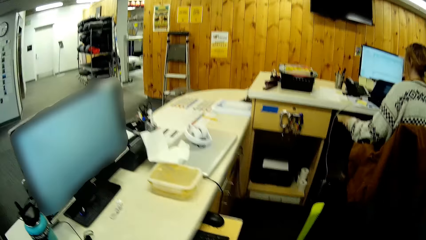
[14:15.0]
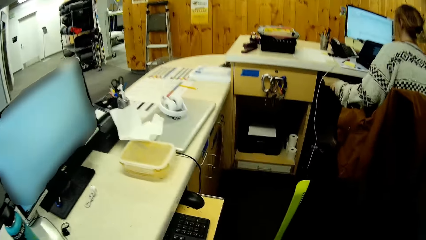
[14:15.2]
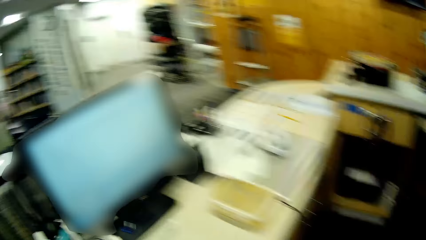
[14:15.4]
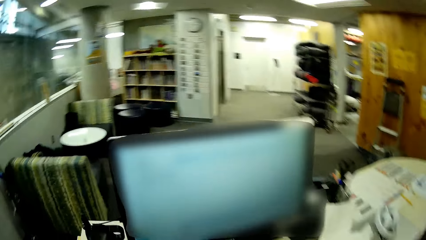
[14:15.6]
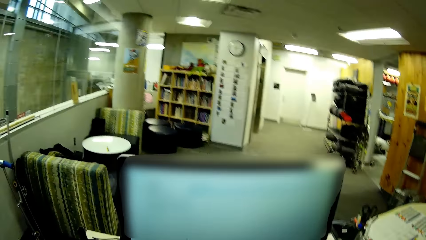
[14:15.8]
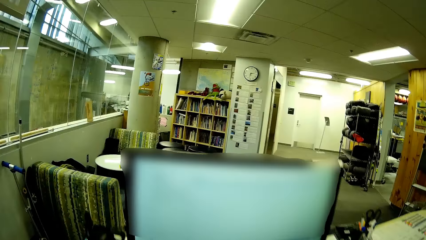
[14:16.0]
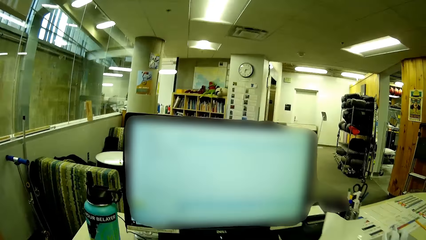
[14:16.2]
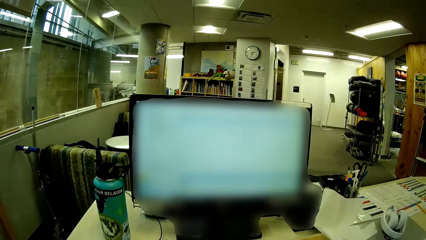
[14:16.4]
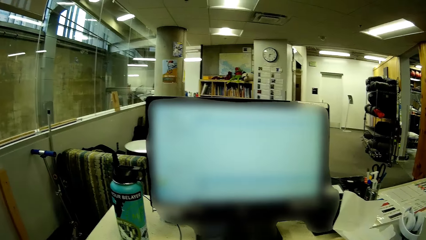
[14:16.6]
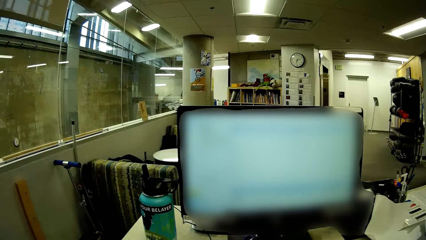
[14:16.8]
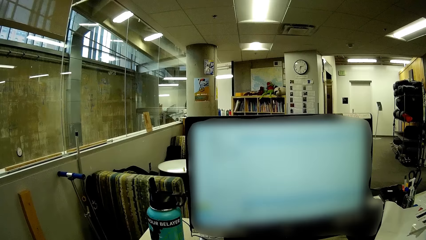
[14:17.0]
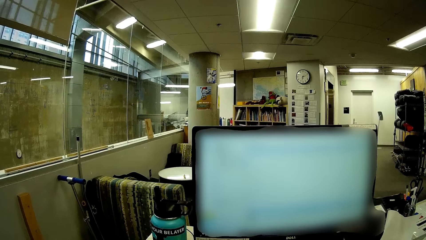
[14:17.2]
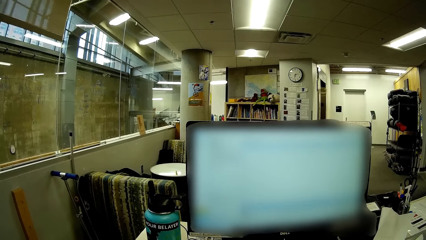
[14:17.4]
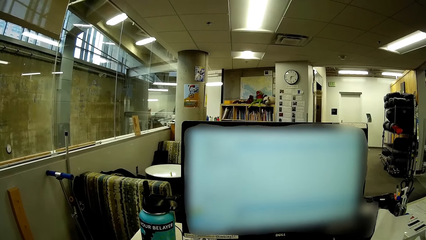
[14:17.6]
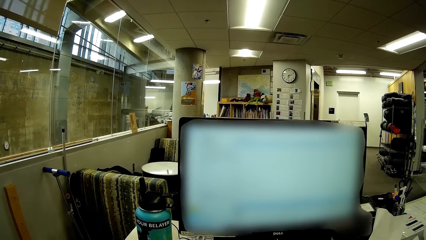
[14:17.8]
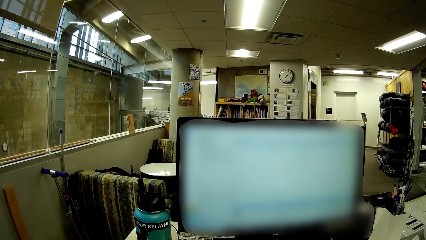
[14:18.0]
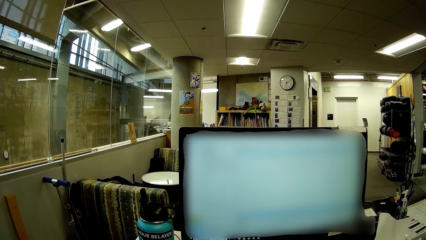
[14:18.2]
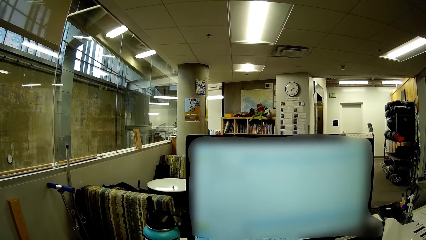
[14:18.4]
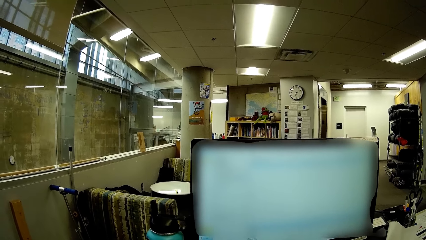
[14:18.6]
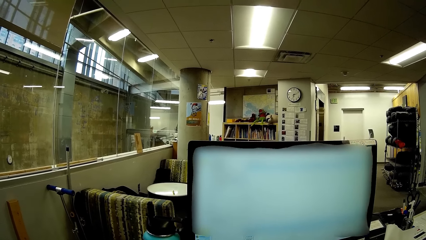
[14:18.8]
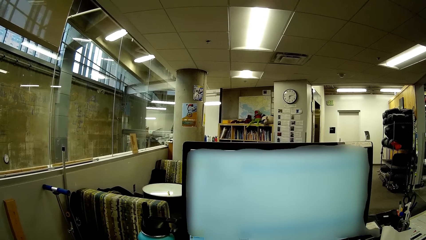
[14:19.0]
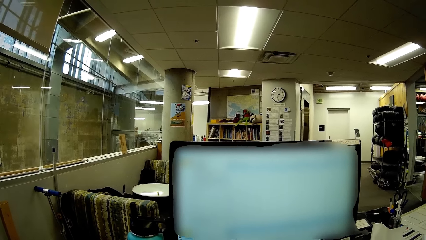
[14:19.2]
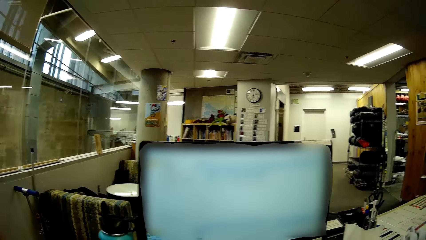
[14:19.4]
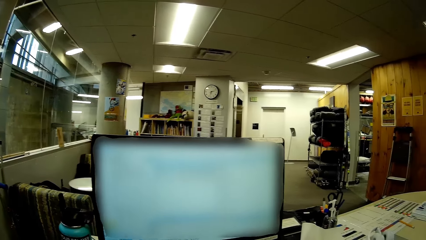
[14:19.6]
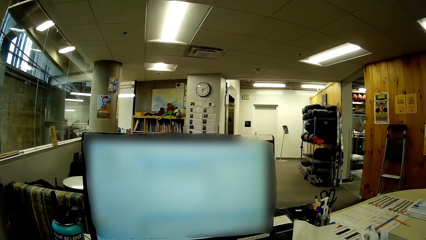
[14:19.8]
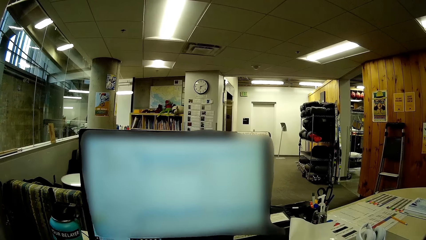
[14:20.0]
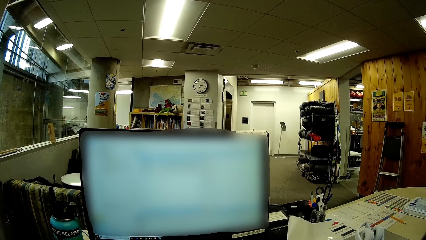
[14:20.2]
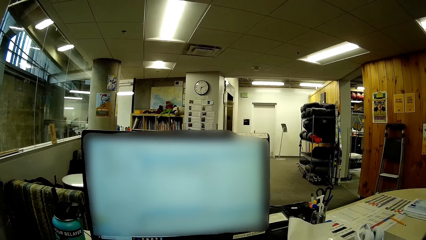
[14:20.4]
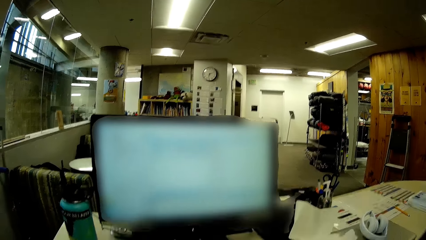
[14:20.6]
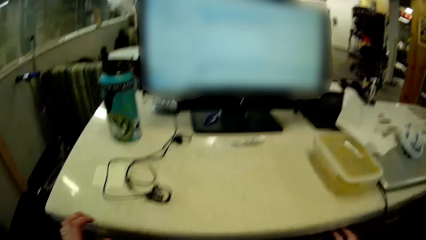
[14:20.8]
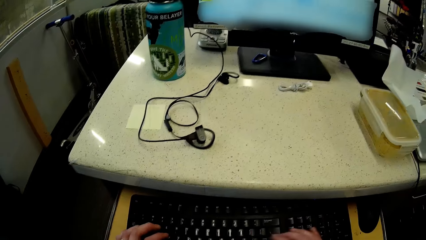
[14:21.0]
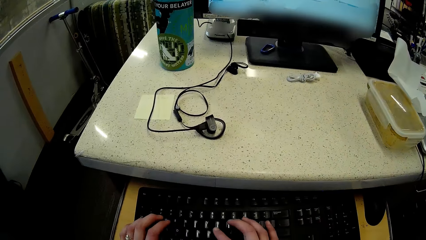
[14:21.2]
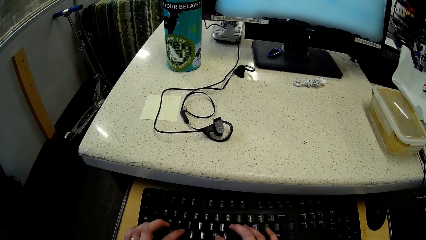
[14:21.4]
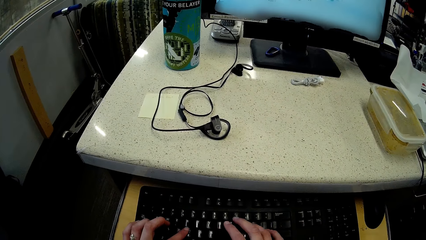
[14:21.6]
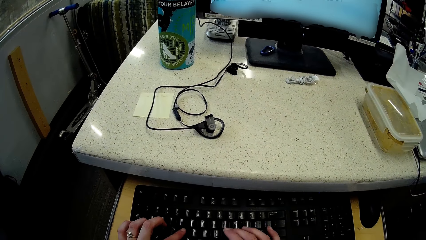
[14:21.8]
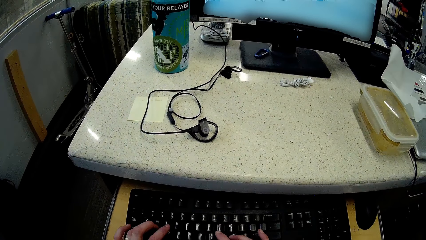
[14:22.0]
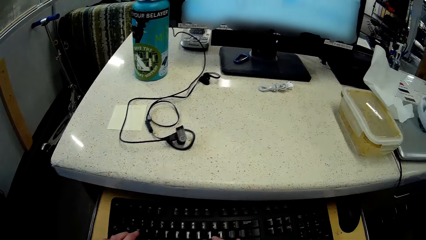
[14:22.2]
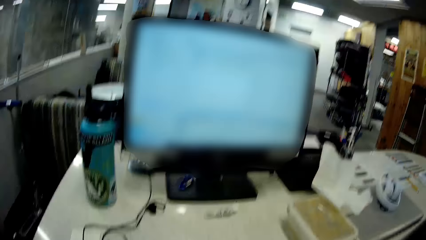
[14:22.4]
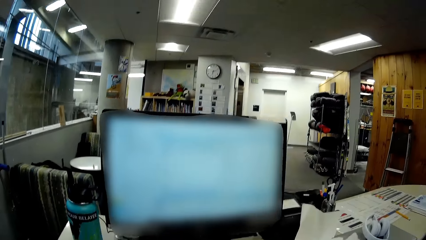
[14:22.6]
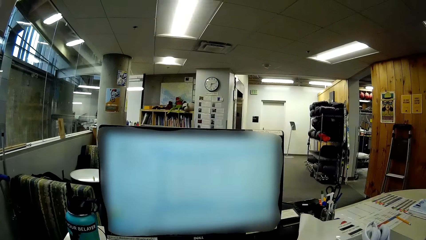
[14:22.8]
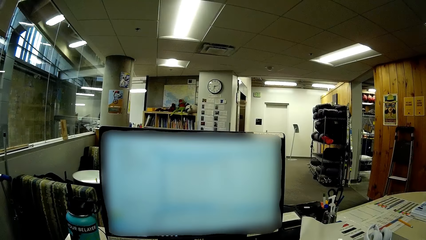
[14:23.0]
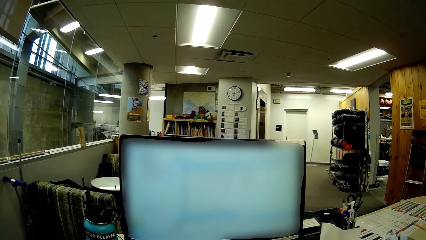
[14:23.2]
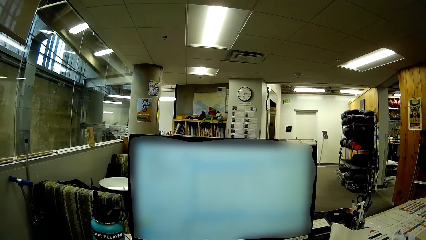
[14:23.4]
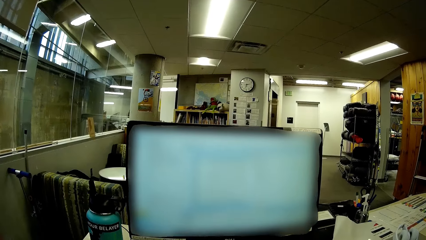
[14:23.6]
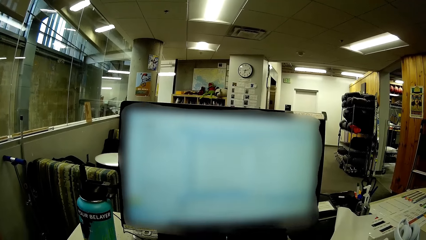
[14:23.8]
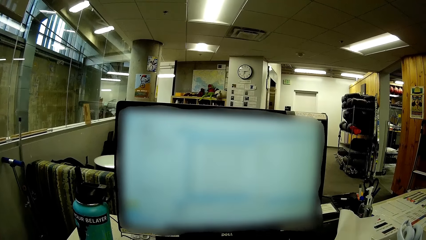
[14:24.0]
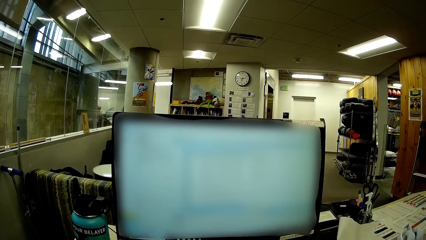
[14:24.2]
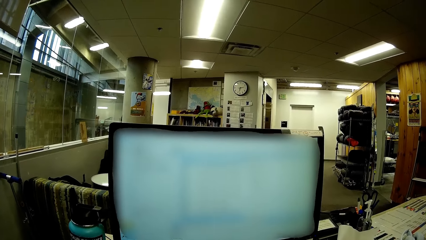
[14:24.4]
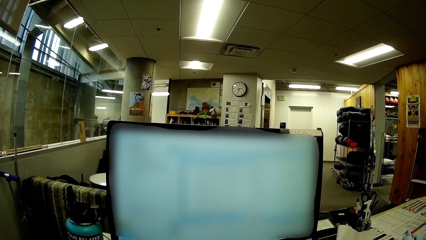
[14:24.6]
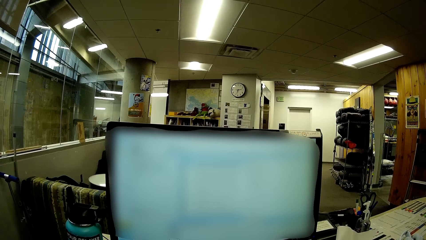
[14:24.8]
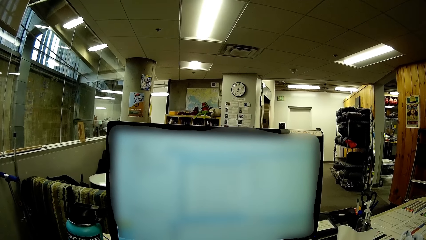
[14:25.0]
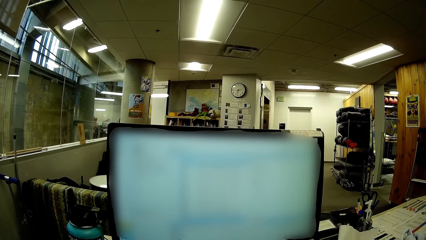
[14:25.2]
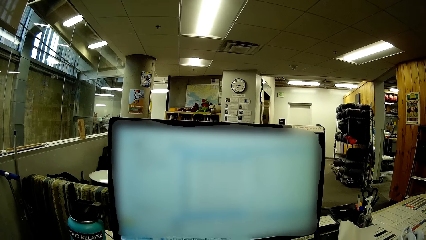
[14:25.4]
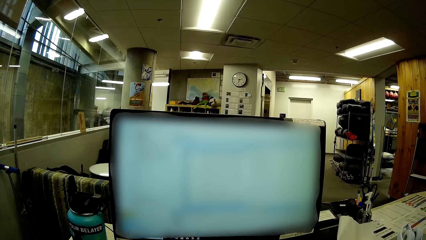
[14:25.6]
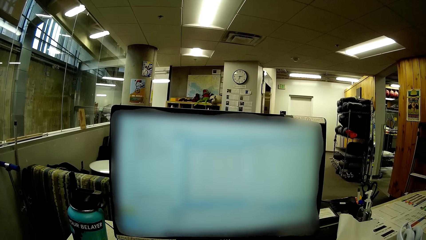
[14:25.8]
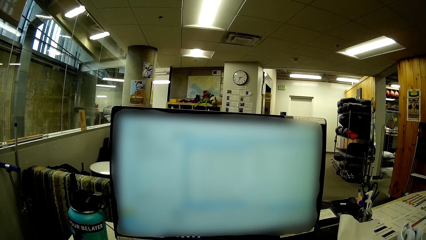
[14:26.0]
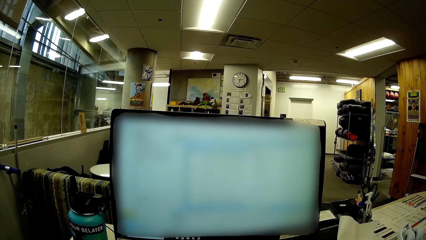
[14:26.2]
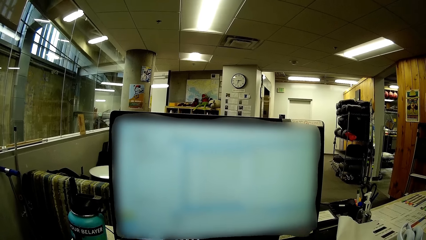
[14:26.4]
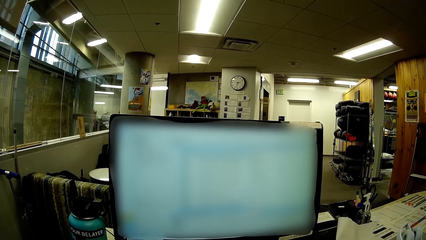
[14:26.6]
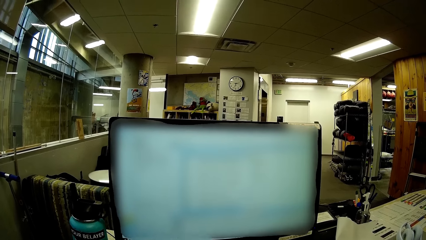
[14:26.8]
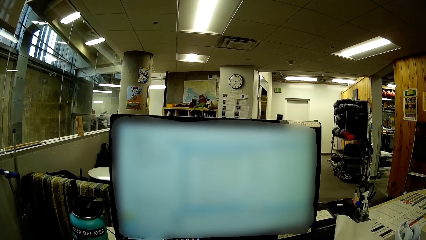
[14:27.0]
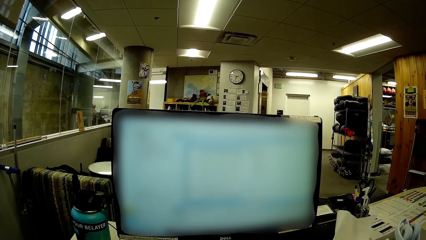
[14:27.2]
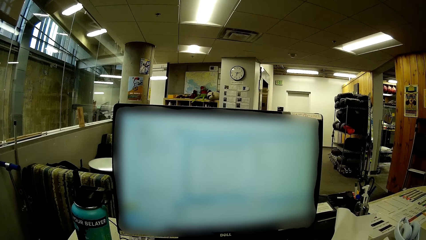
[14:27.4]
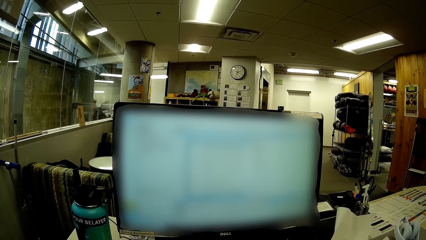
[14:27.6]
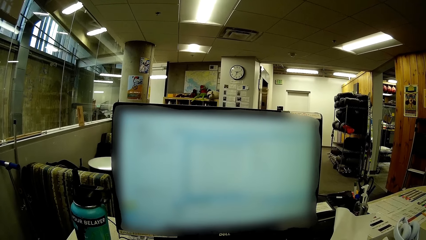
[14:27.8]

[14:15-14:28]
The camera wearer operates the computer. They type on the keyboard.
